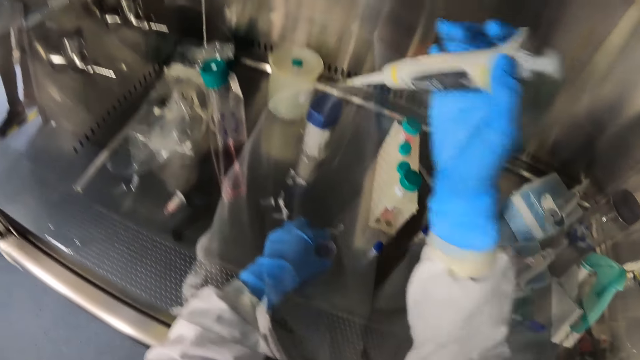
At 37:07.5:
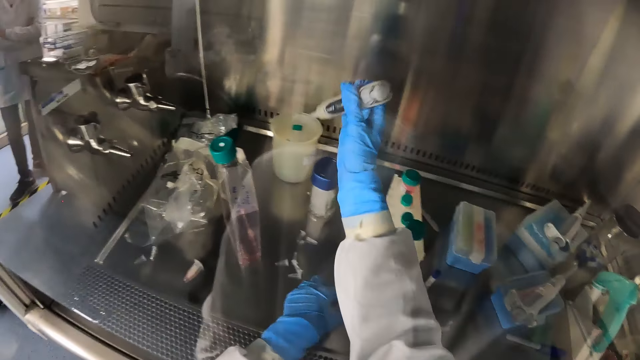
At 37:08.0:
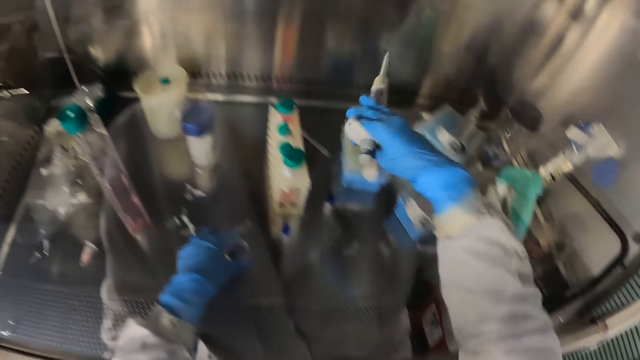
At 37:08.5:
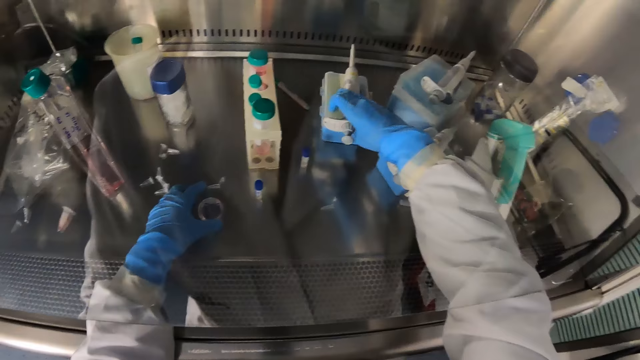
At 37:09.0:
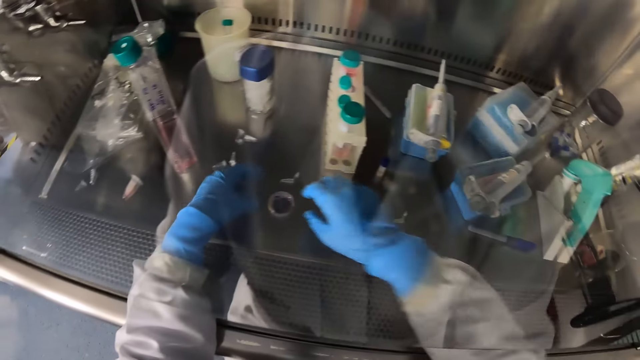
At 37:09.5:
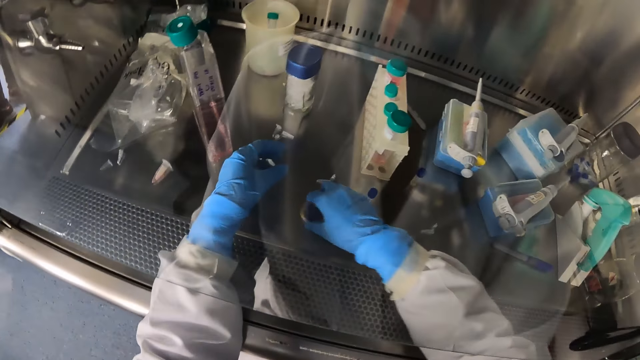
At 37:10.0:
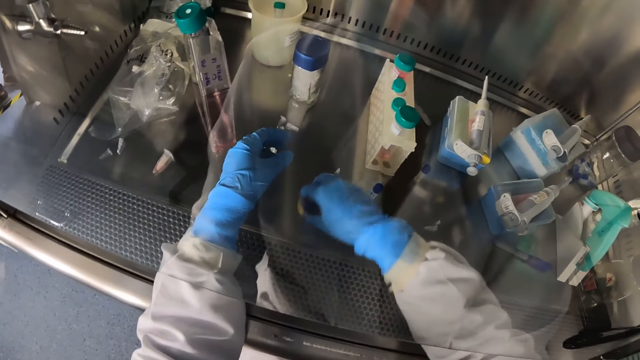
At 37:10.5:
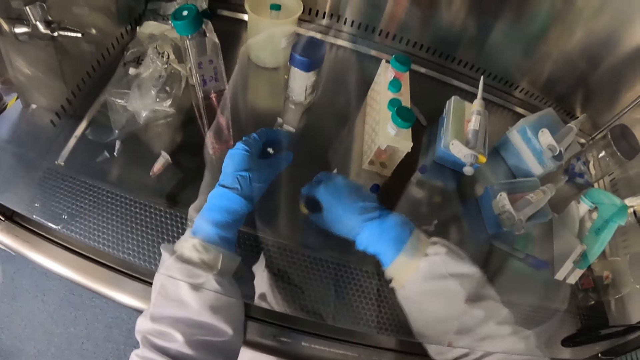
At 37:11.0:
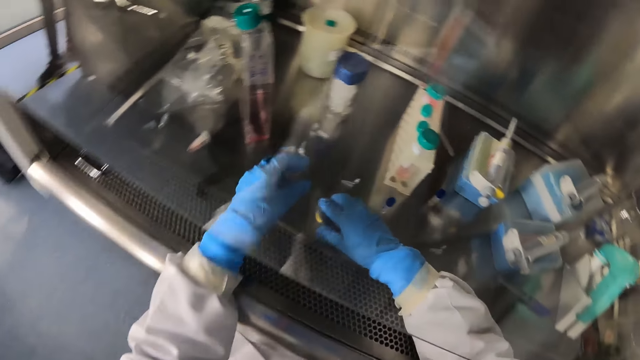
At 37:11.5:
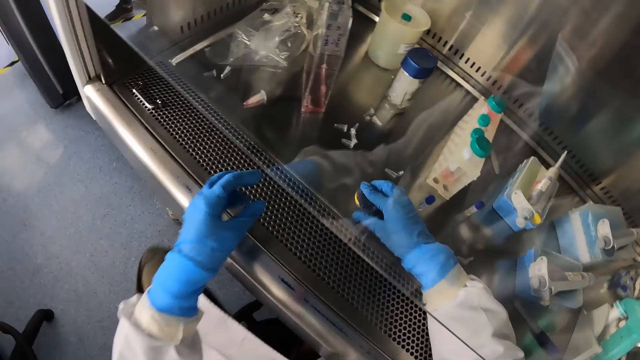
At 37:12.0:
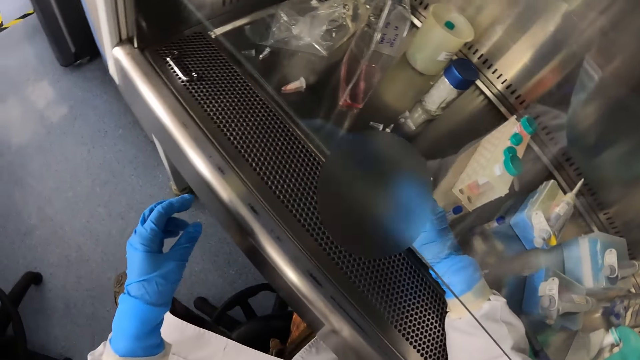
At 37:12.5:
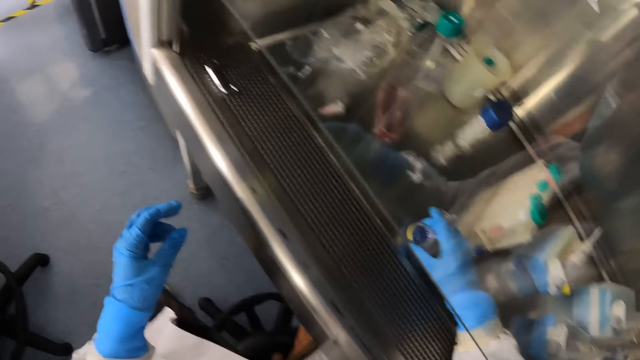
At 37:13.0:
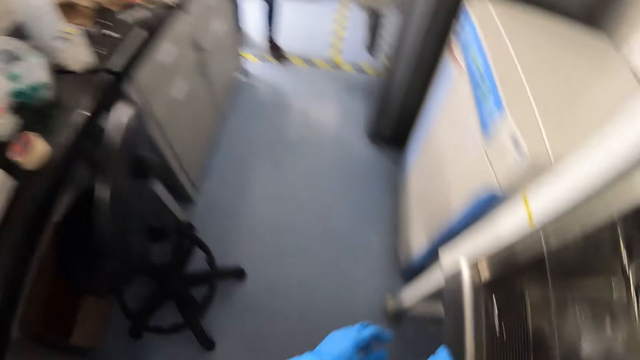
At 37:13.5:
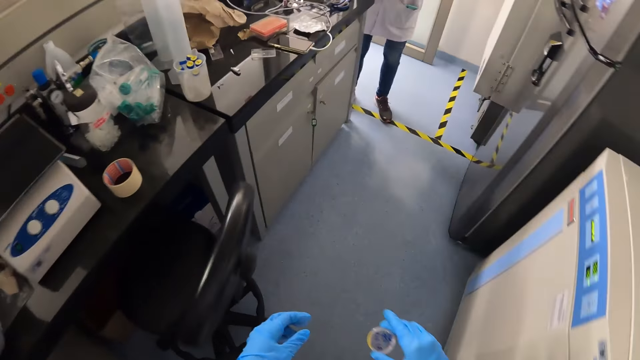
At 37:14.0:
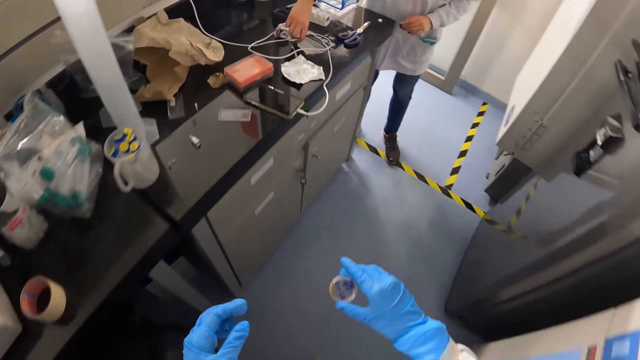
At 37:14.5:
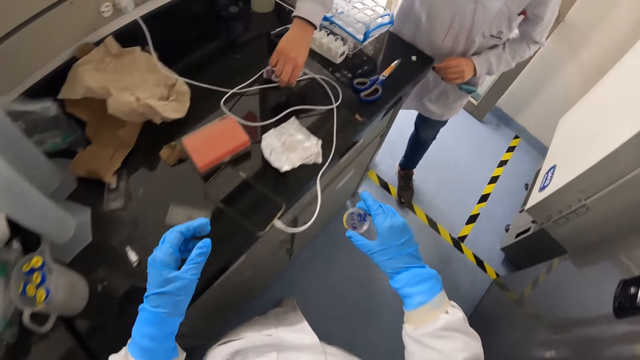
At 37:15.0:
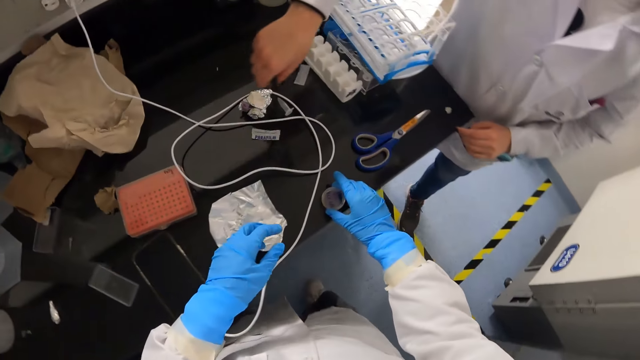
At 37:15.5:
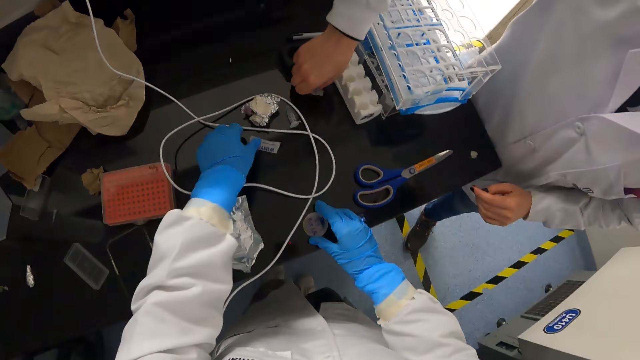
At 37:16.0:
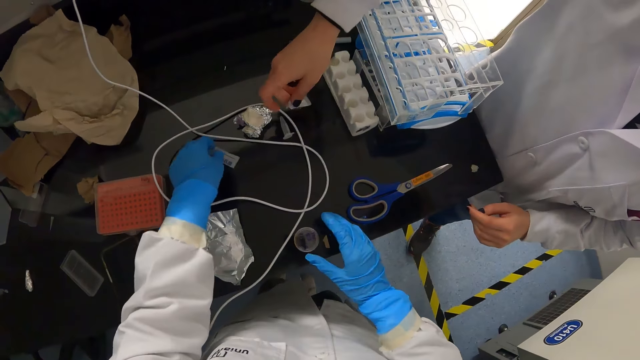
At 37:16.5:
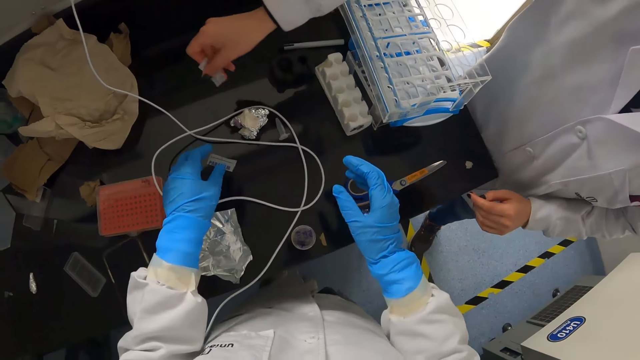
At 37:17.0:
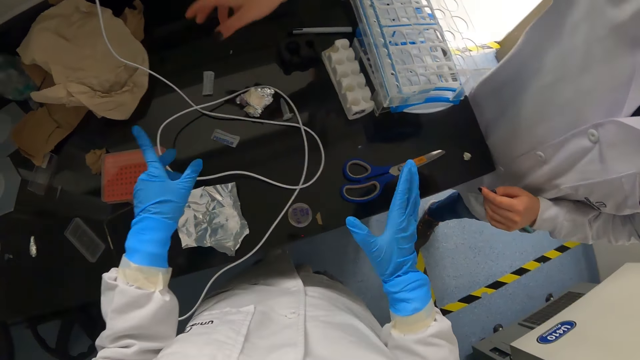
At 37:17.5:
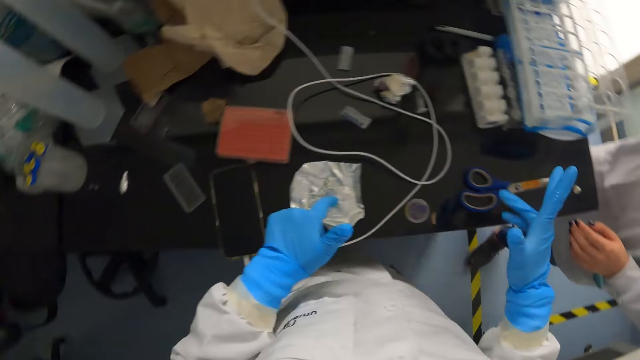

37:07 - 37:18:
The camera wearer squirts some fluid from the micro pipette into the beaker. She drops the micro pipette on the micro centrifuge tube rack with her right hand. She stirs the petri dish with her right hand. She picks the petri dish in the laminar air-flow chamber with her right hand. She drops the petri dish on the table with her right hand. She touches a paper tape wrap with her left hand. A woman picks the paper tape wrap with her right hand. The woman drops the paper tape wrap with her right hand on the table.

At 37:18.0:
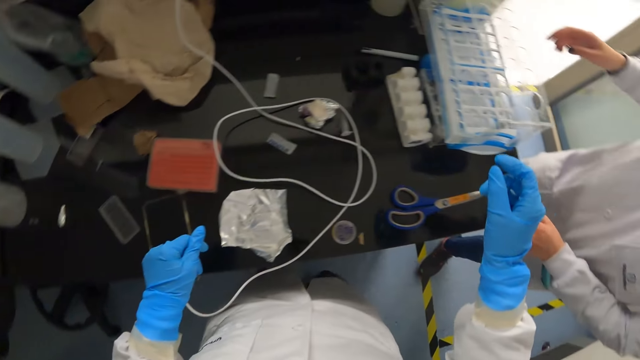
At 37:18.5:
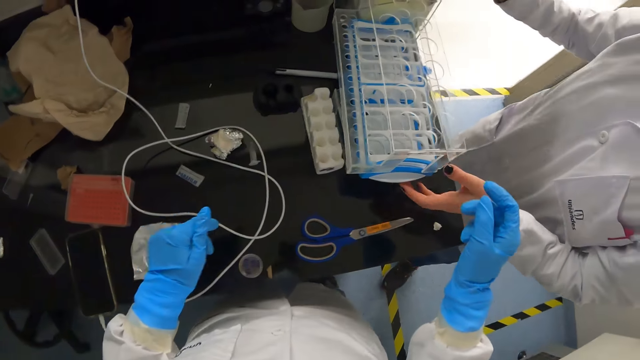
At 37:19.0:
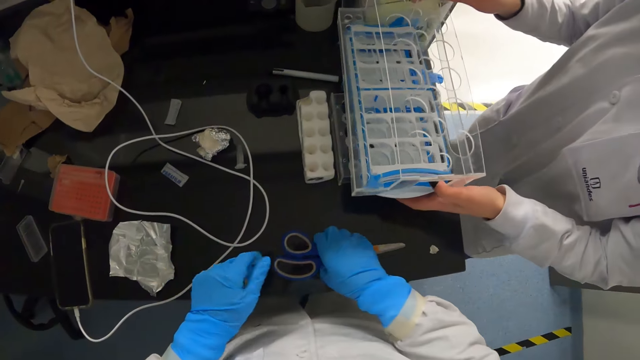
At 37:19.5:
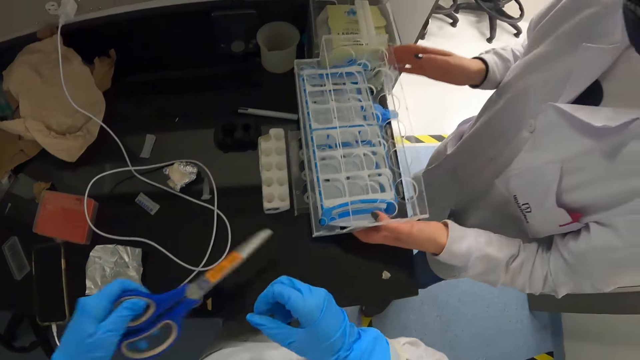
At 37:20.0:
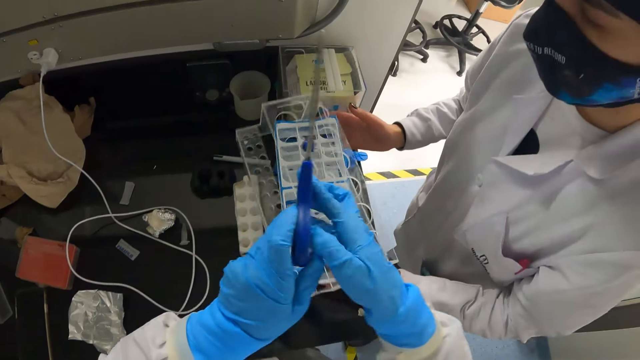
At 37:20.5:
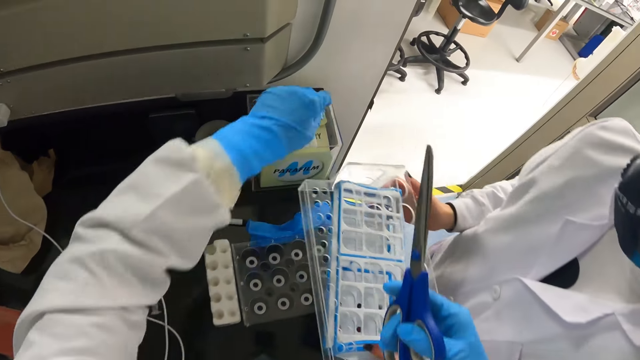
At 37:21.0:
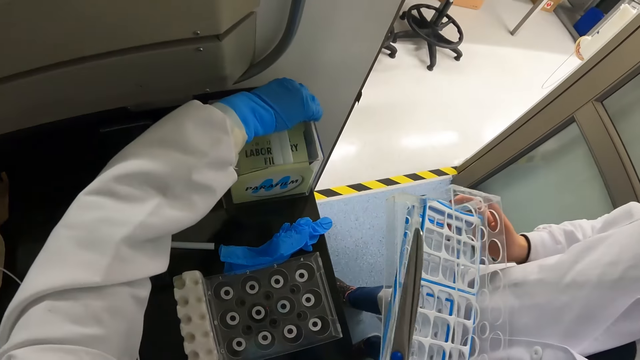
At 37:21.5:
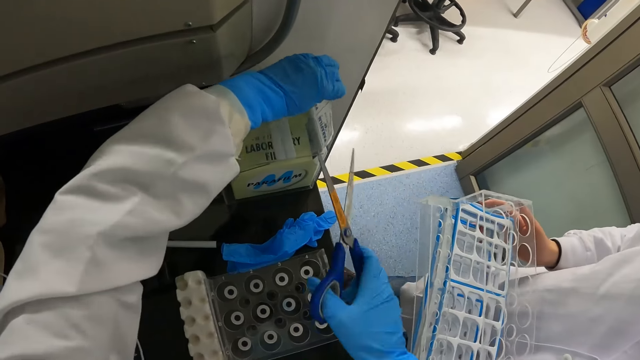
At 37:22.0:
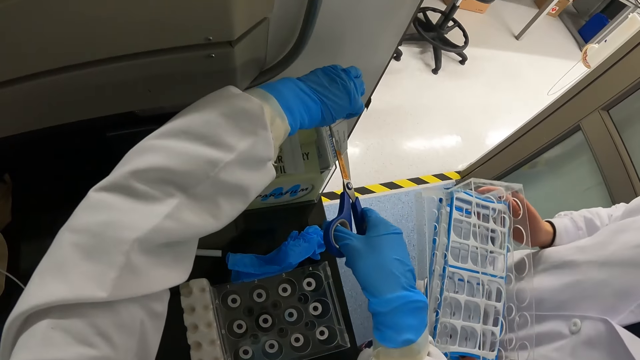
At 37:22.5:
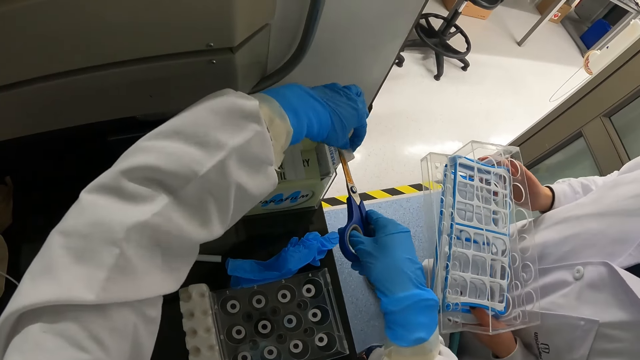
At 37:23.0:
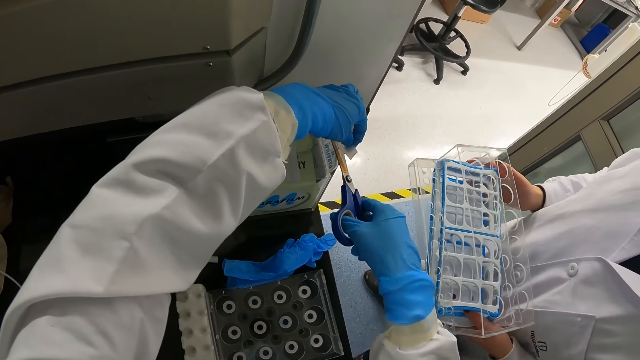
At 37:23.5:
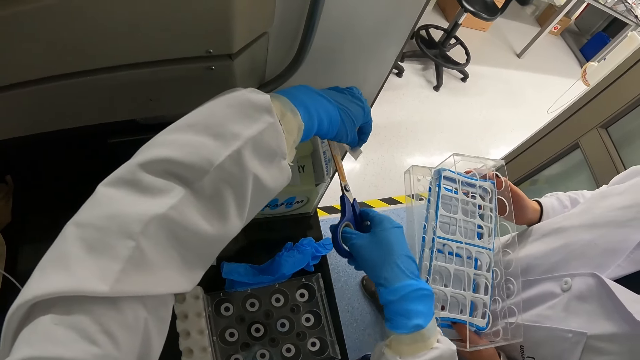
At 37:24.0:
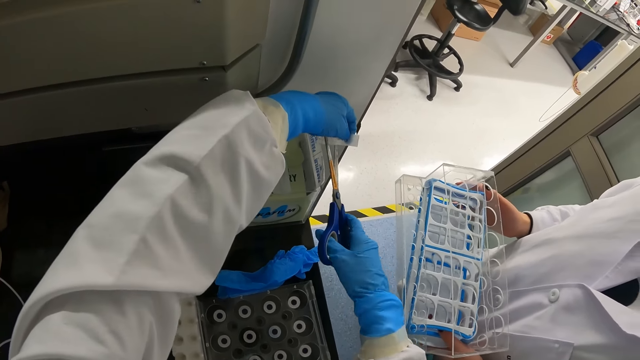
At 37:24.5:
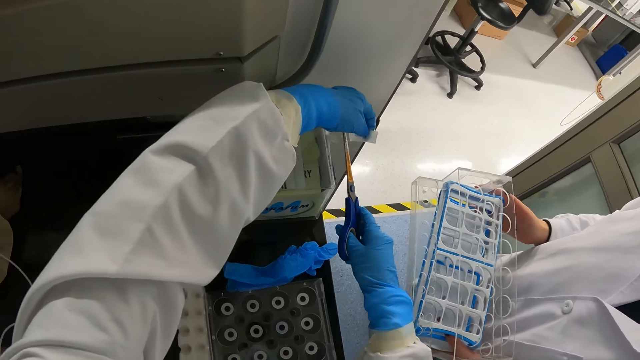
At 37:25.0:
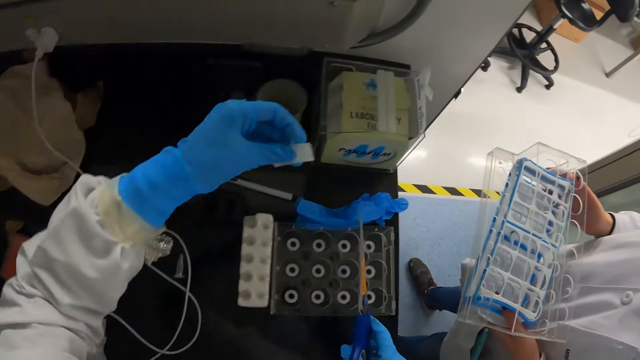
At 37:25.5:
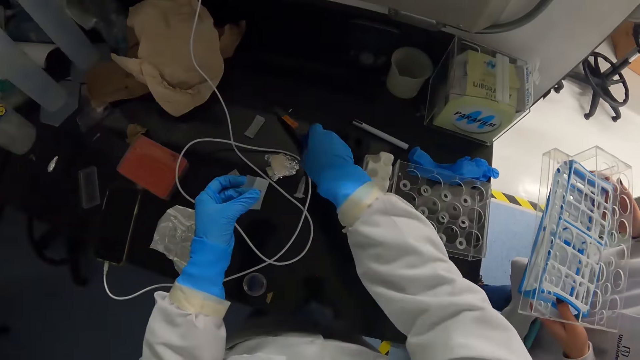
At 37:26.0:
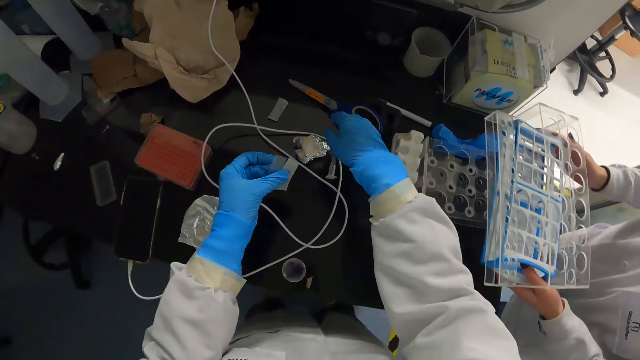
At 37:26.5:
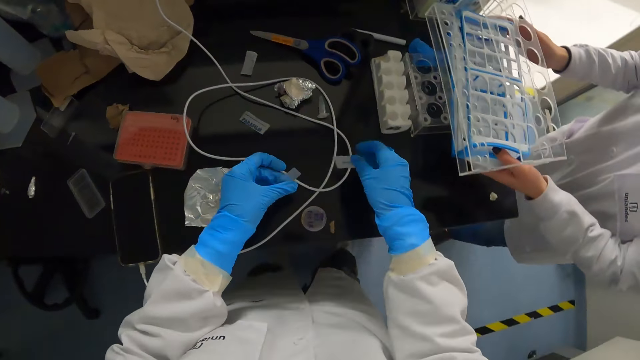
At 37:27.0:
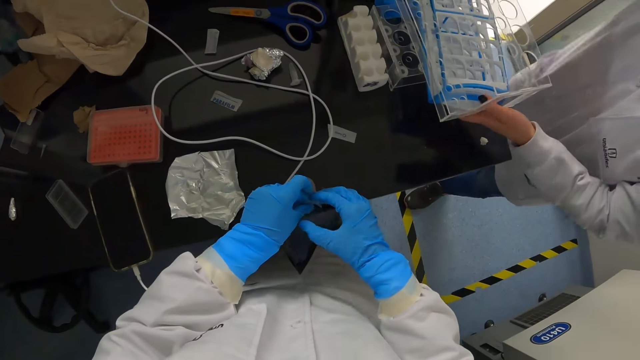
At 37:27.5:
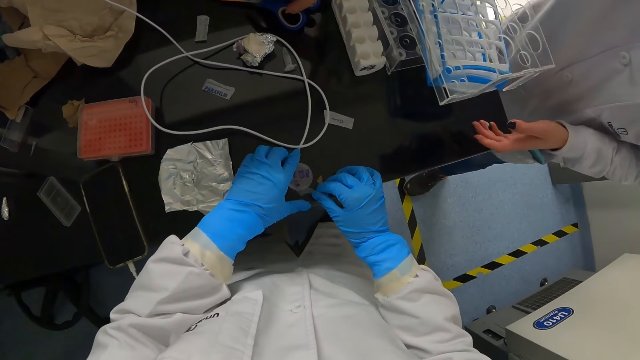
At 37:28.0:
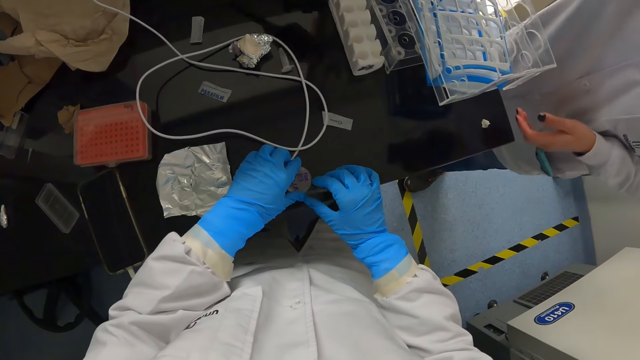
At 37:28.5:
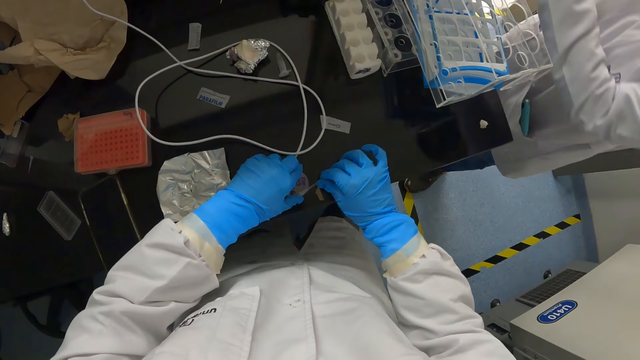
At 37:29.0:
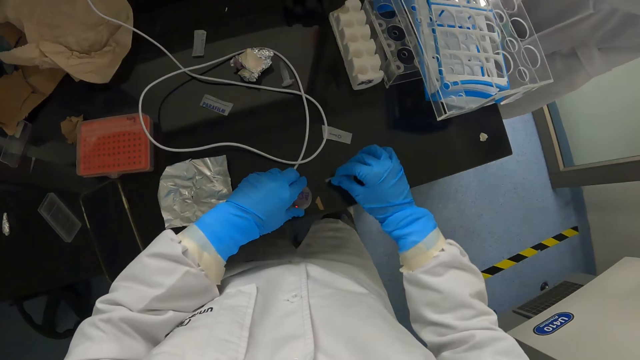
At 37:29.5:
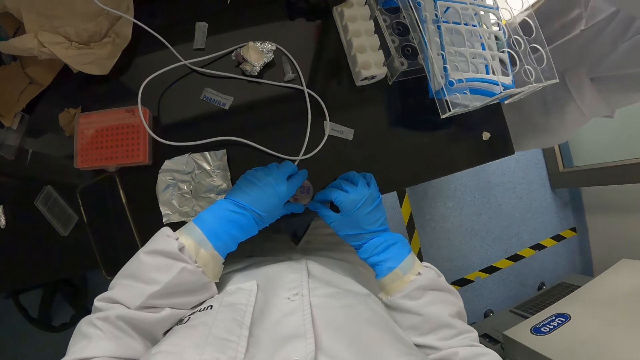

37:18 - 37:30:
A woman picks a test tube rack with her hands. The camera wearer touches scissors with her right hand. She picks the scissors with her left hand on the table. She passes the scissors from her left to right hand. She holds a sealing tape in her left hand. She cuts the sealing tape with the scissors in her right hand. She drops the scissors with her right hand on the table. She removes the tape wrap with her right hand from her left hand. The woman drops the test tube rack on the table with her hands. The camera wearer drops the tape wrap with her right hand on the table. She passes the tape to her right hand from her left hand. The woman picks the scissors on the table with her right hand. The camera wearer seals the petri dish with the tape in her hands.
